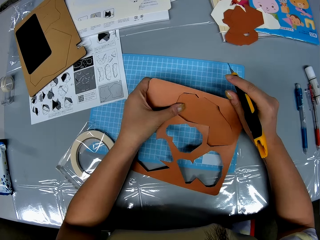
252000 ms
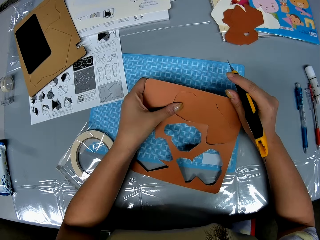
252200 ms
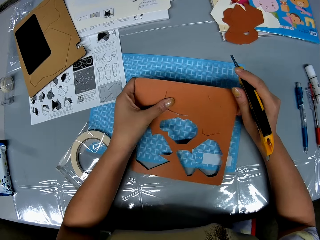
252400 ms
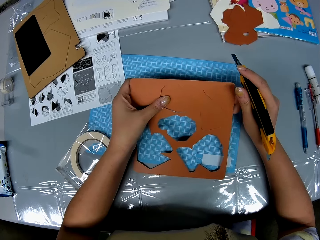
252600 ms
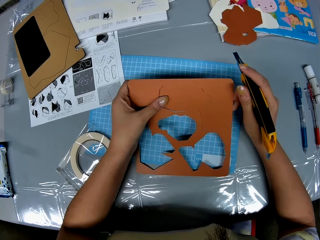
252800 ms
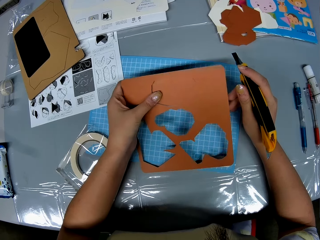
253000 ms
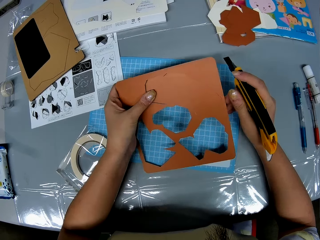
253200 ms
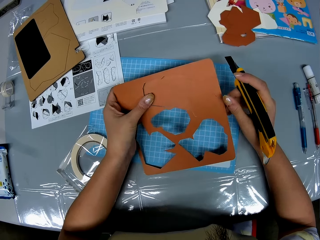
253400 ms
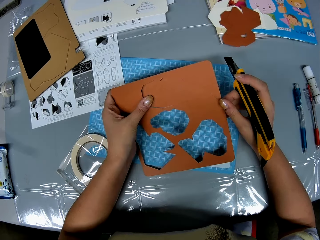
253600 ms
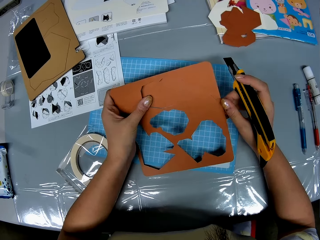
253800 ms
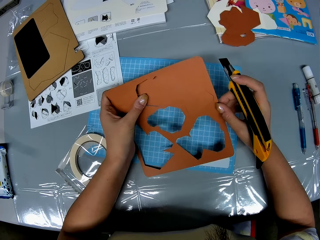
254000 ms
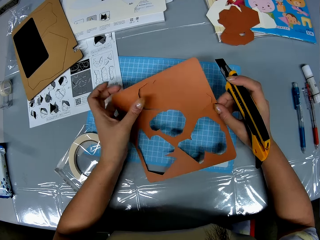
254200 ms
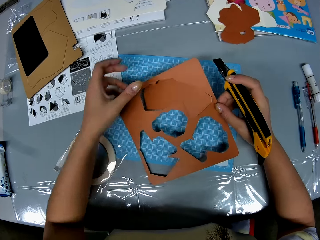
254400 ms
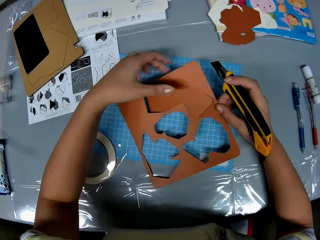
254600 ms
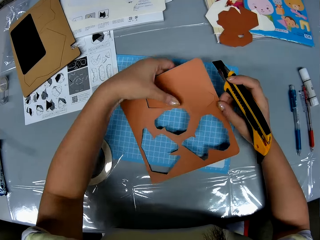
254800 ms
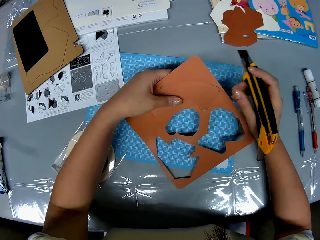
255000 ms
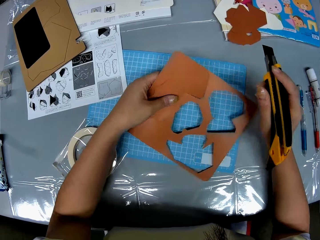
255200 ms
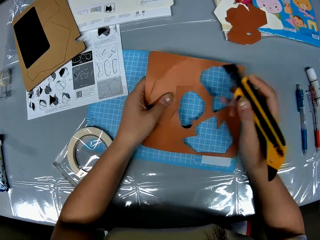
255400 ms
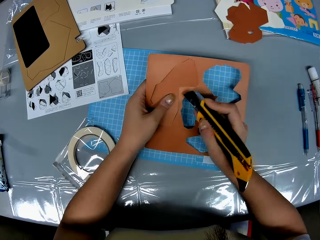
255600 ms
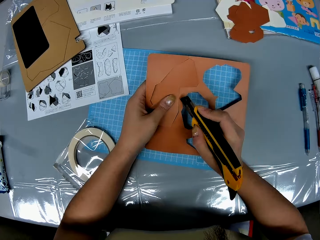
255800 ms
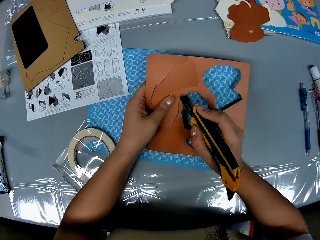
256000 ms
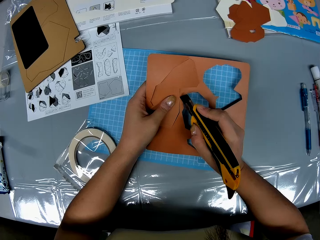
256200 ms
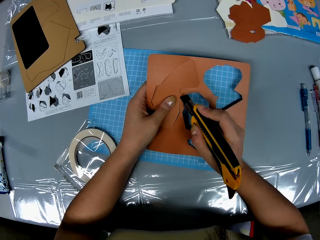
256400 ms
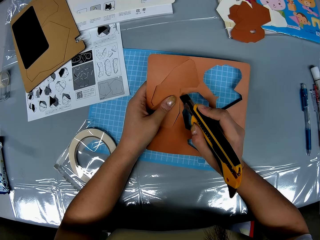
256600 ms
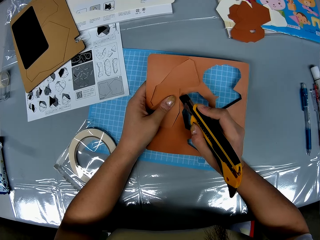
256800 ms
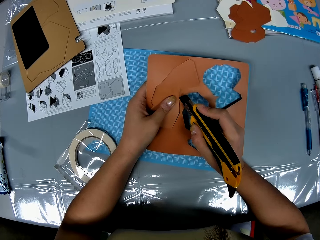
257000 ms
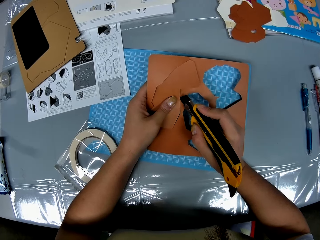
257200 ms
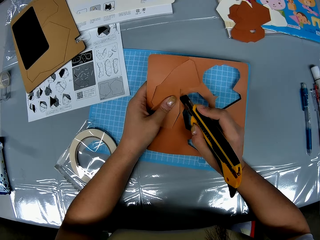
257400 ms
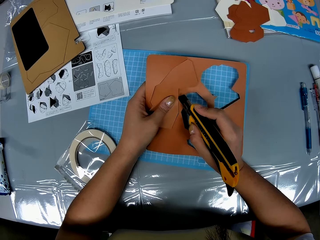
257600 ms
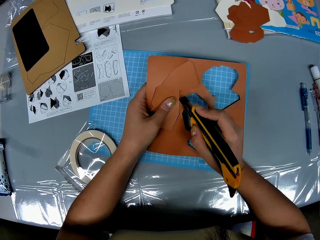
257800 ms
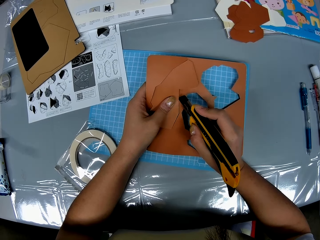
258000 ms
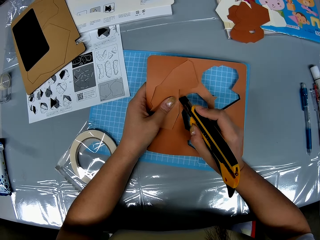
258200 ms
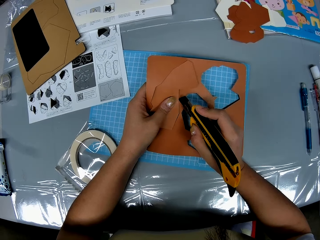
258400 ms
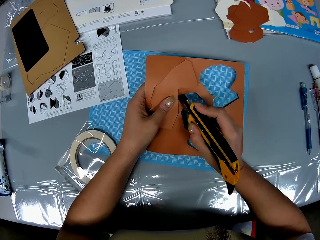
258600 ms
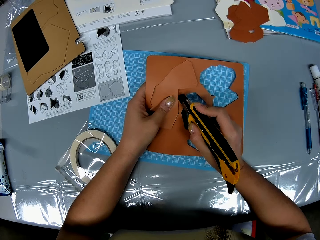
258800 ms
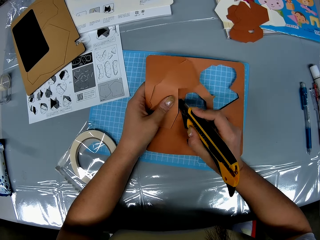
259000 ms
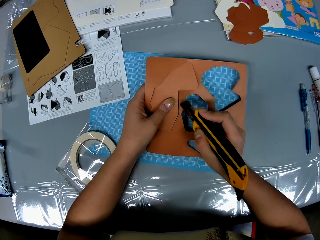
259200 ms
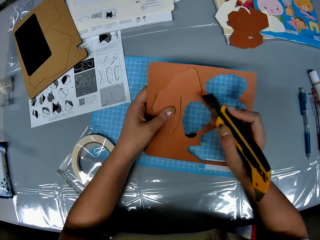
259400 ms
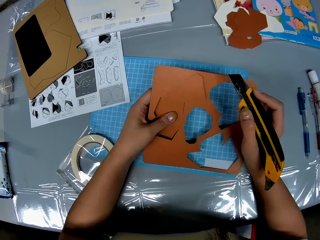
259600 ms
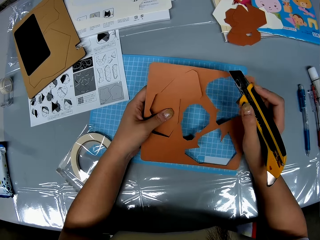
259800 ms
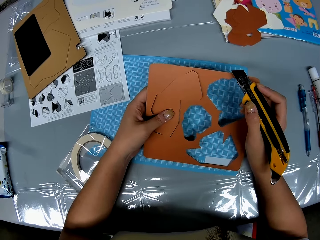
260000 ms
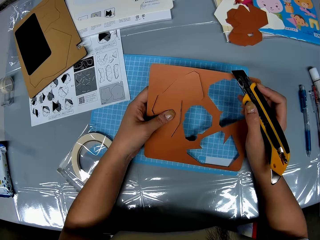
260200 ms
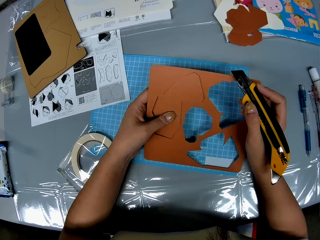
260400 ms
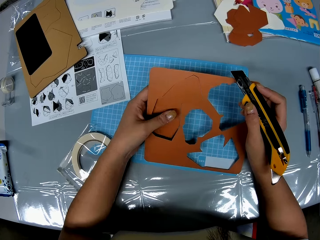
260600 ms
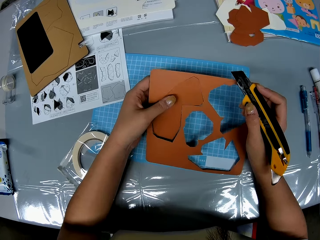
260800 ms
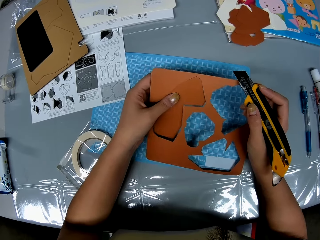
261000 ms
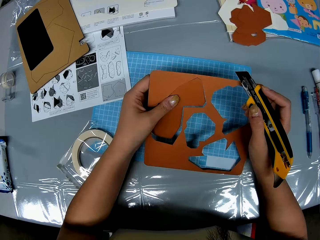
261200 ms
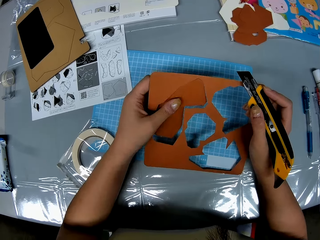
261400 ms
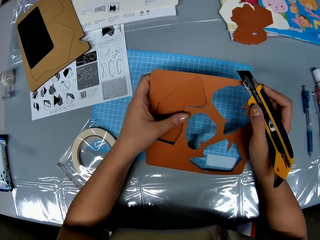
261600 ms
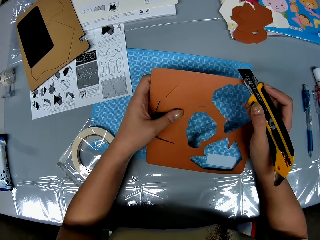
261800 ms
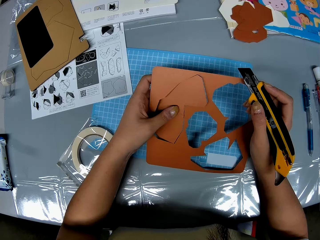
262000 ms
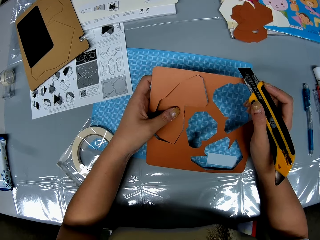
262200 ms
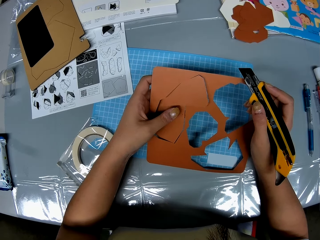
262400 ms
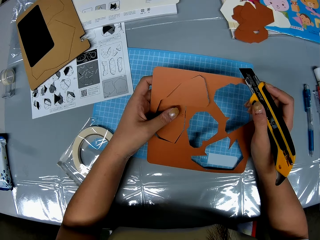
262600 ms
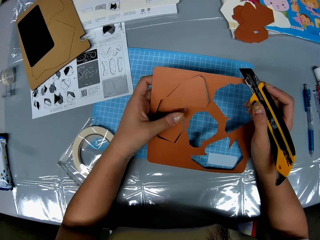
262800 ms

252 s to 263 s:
The camera wearer stares at the craft paper. She rotates the craft paper. She cuts the brown geometric shape board with her left hand and the knife cutter in her right hand. She removes the craft knife from the cutting mat. She stares at the craft paper.

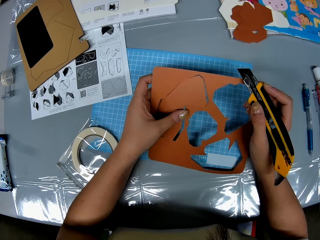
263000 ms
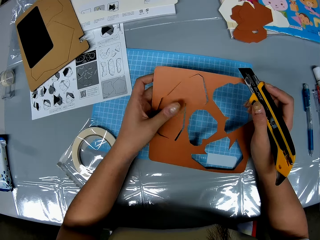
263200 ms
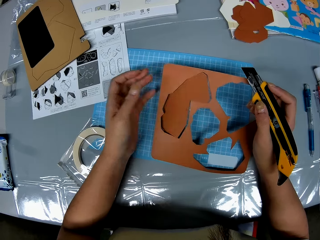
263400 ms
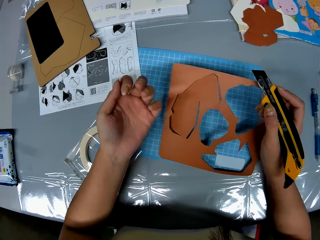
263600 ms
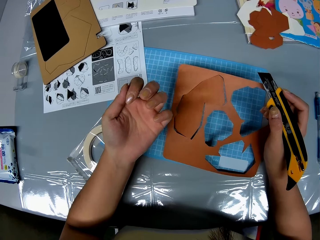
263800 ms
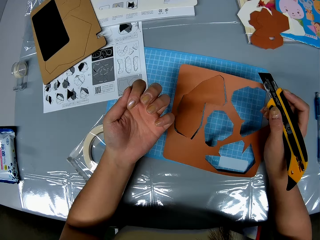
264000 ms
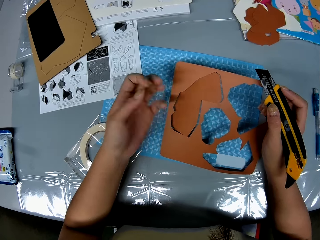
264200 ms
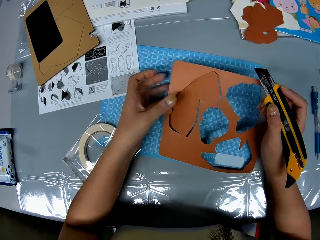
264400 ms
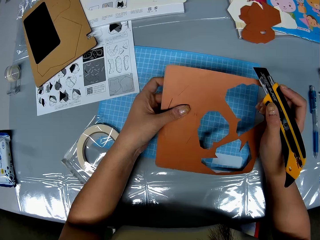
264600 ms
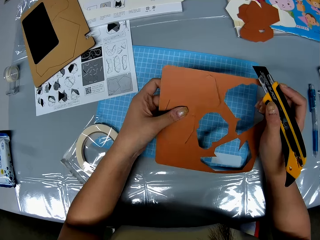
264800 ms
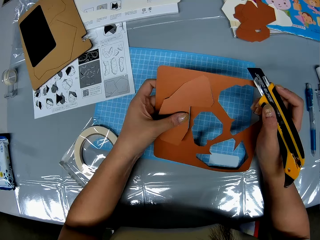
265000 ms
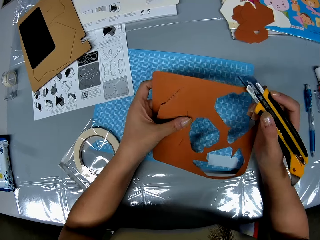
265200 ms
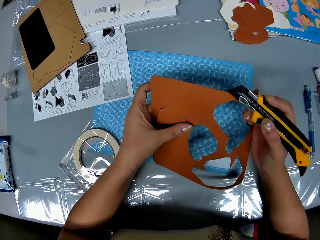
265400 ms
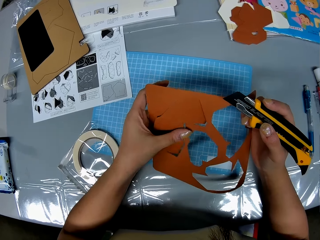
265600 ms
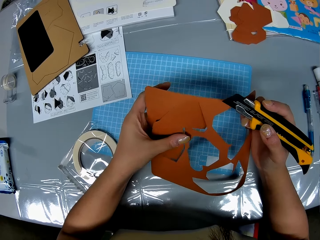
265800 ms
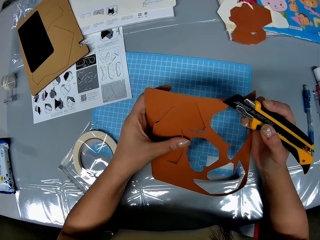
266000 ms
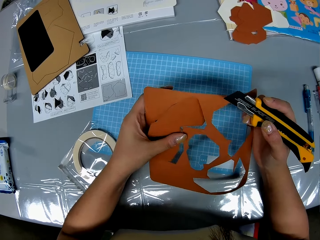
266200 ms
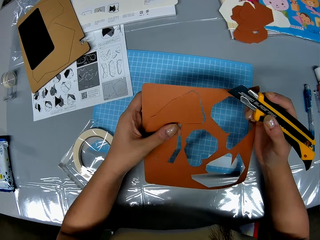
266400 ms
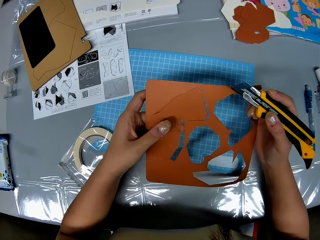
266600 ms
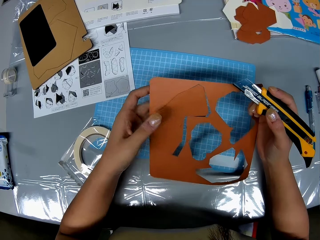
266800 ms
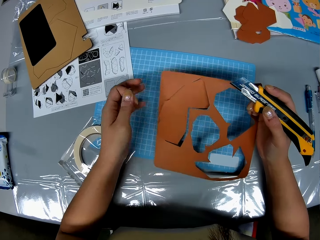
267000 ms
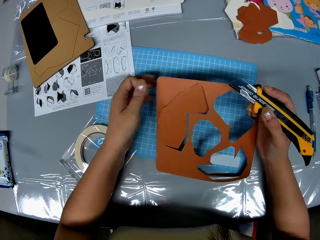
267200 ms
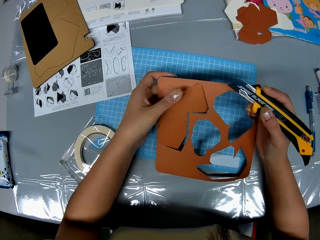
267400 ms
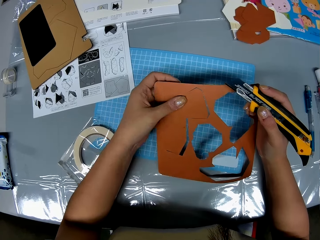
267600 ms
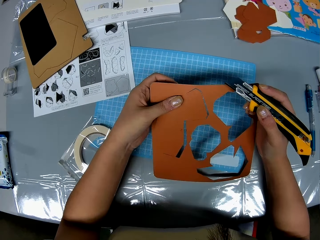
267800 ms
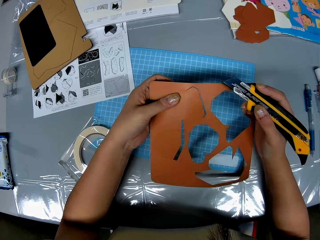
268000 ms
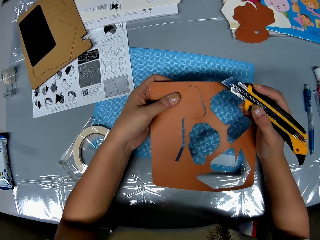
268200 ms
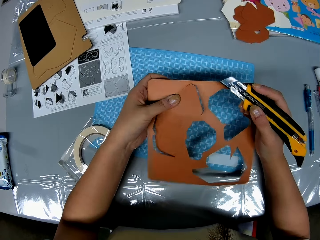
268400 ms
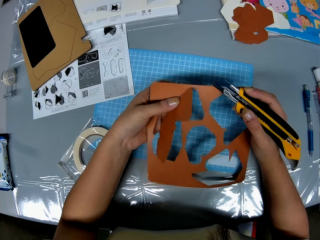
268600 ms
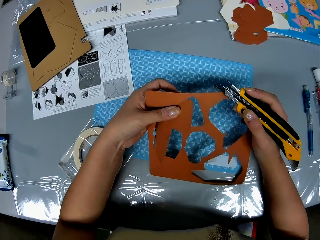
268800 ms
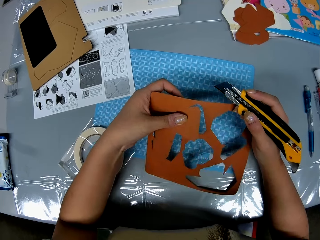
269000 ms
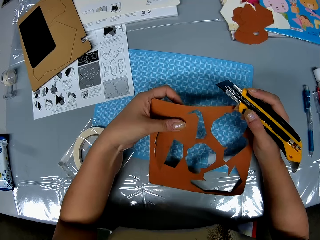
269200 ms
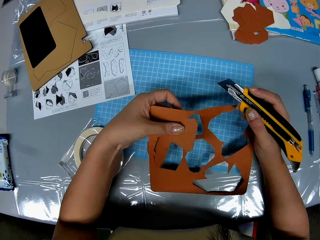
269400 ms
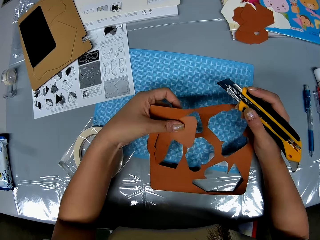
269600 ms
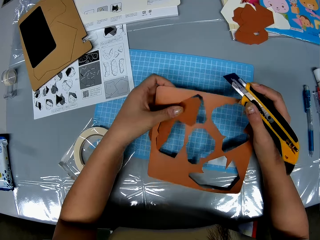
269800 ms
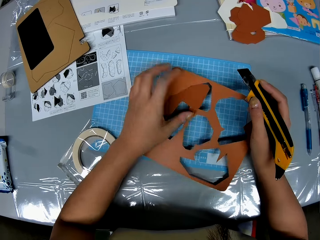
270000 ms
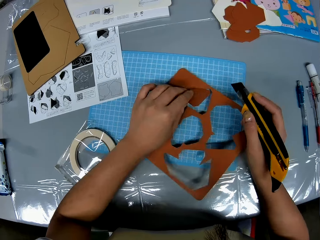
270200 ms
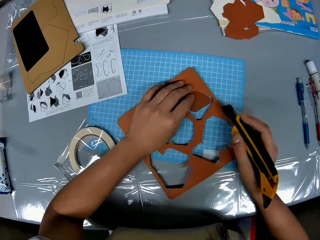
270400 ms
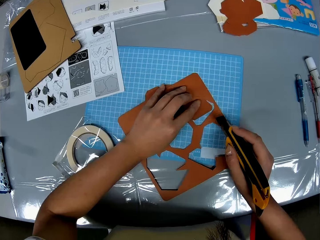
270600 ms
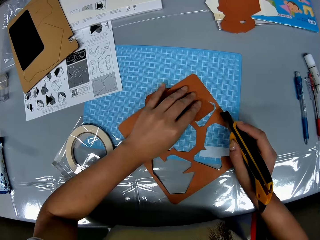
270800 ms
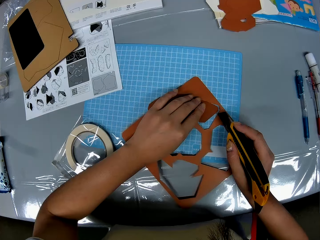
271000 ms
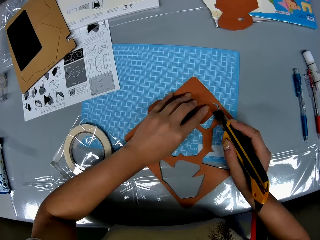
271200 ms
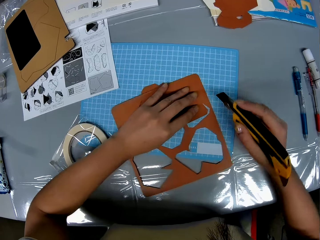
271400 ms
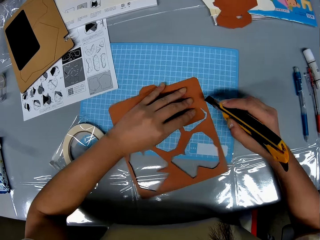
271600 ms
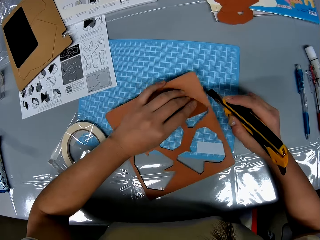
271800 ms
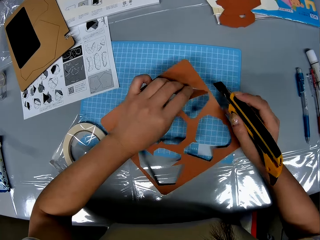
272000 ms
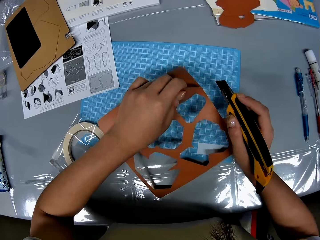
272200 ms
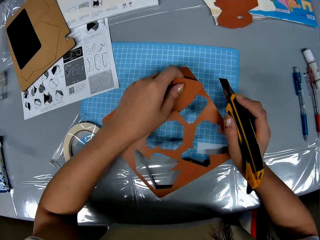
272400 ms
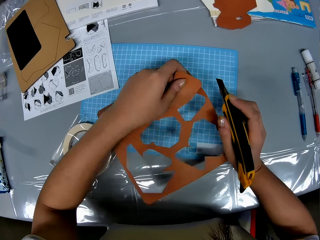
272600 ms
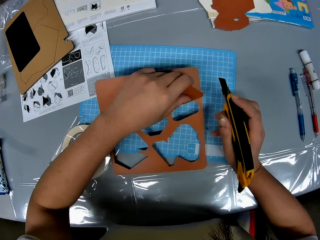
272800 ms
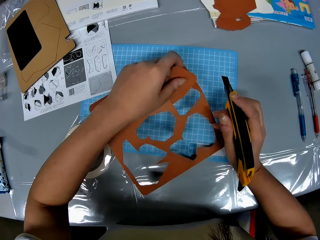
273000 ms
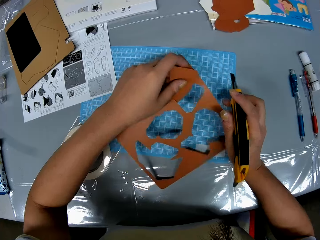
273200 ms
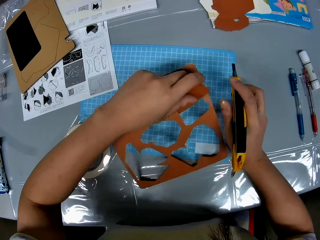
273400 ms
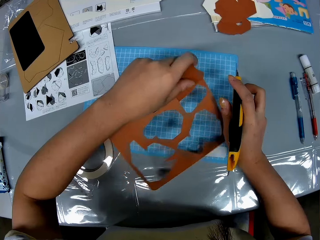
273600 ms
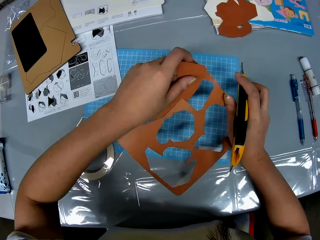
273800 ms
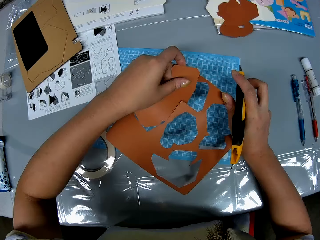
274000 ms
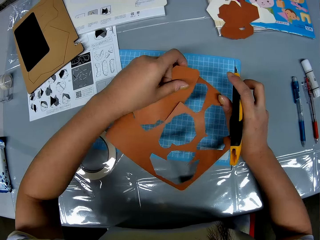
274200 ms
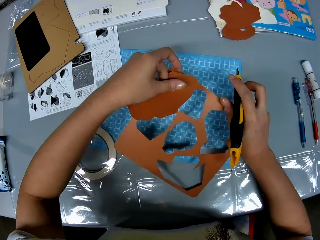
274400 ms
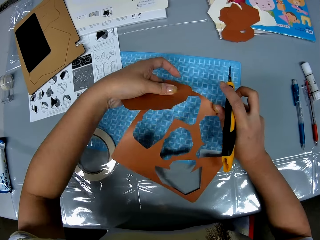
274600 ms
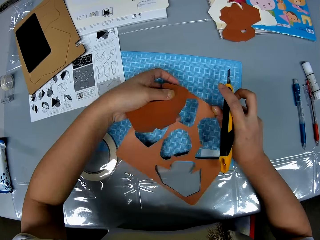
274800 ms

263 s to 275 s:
The camera wearer inspects the fingernails of her left hand. She holds the brown geometric shape board with her left hand. She stares at the craft paper. She removes the piece of craft paper. She puts the craft paper on the cutting mat. She moves the craft paper on the cutting mat.
